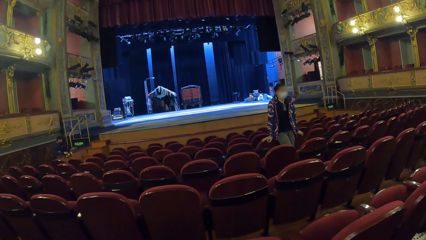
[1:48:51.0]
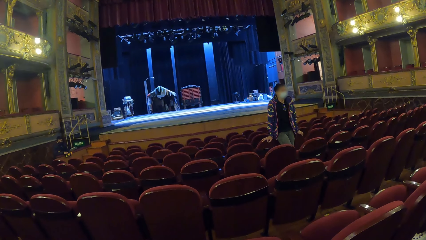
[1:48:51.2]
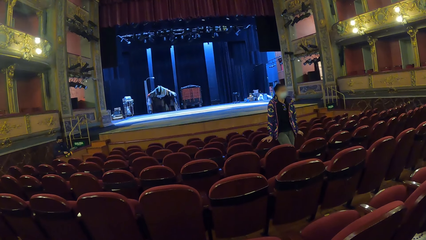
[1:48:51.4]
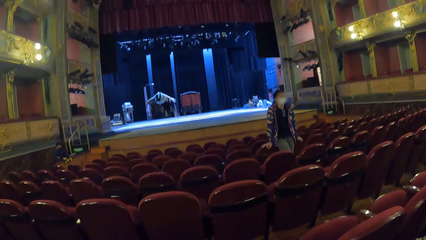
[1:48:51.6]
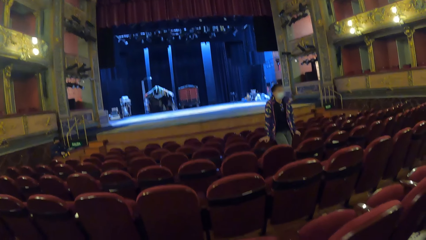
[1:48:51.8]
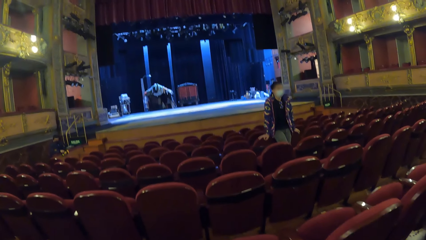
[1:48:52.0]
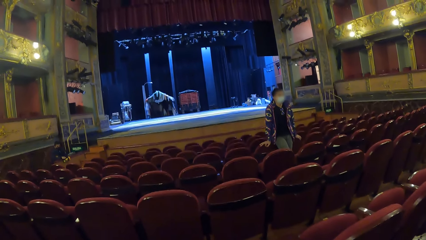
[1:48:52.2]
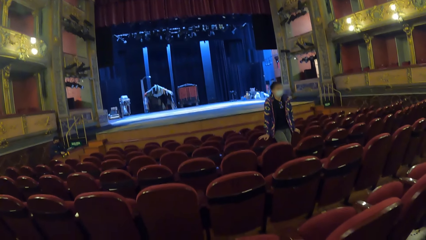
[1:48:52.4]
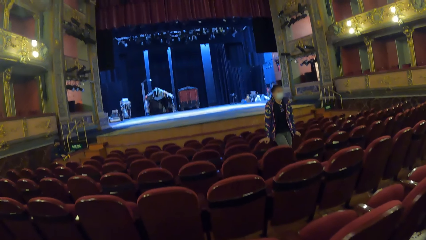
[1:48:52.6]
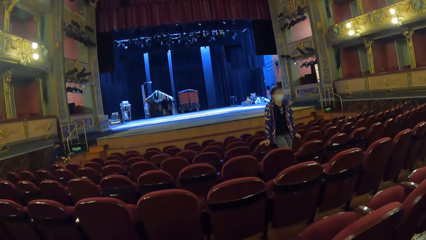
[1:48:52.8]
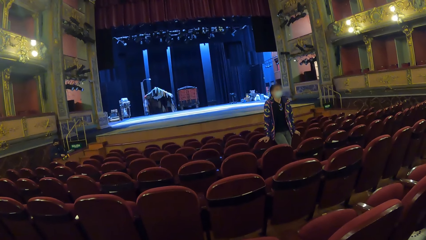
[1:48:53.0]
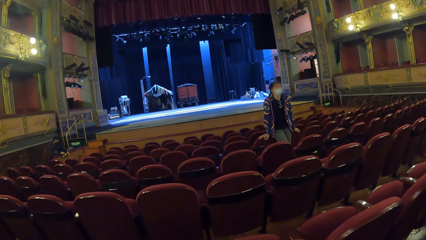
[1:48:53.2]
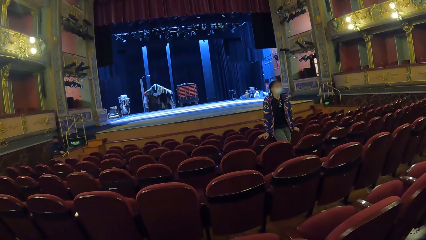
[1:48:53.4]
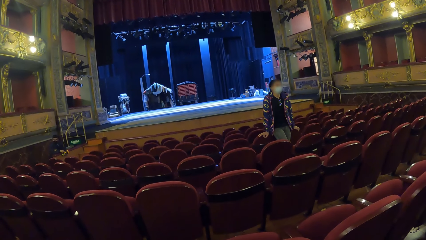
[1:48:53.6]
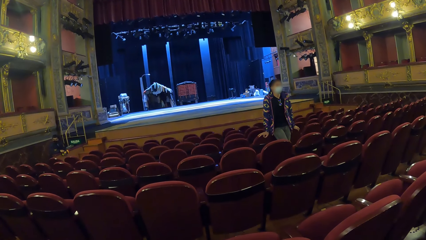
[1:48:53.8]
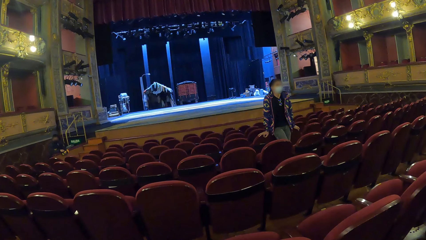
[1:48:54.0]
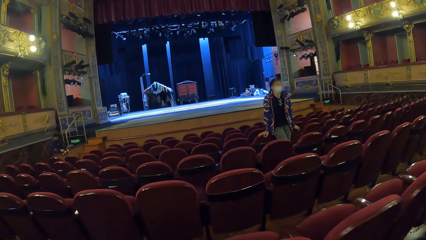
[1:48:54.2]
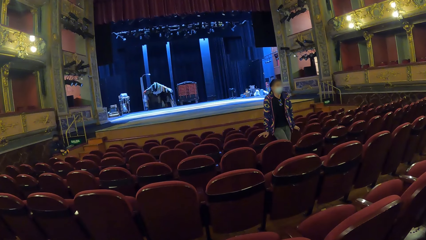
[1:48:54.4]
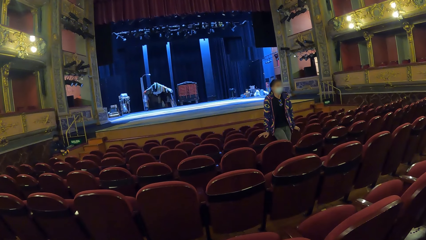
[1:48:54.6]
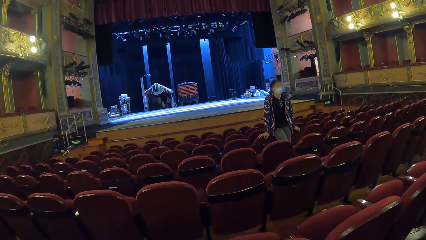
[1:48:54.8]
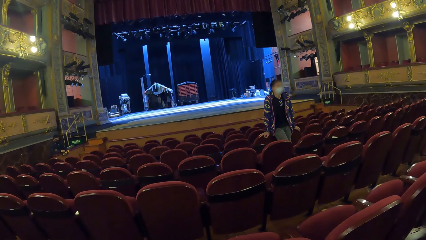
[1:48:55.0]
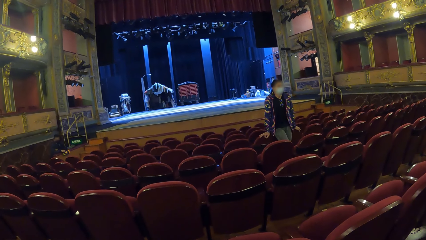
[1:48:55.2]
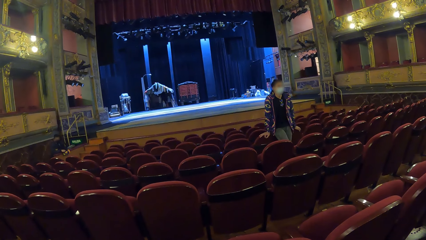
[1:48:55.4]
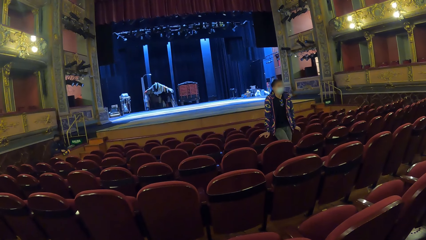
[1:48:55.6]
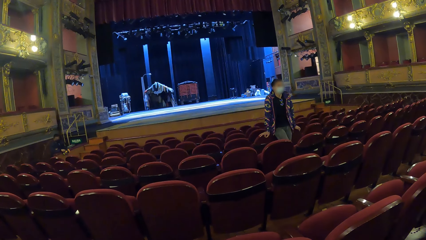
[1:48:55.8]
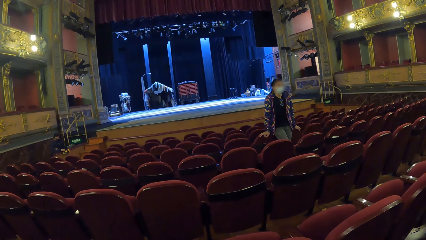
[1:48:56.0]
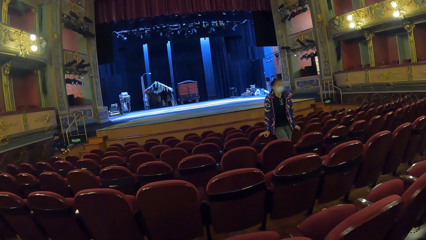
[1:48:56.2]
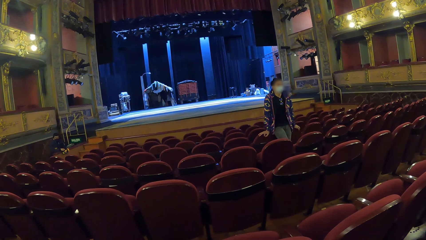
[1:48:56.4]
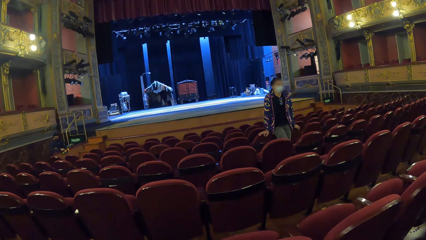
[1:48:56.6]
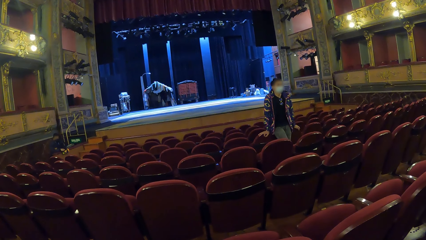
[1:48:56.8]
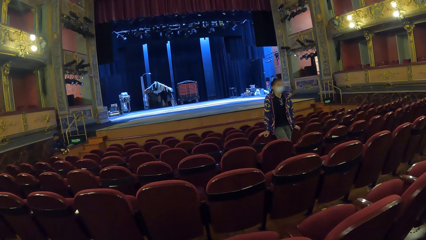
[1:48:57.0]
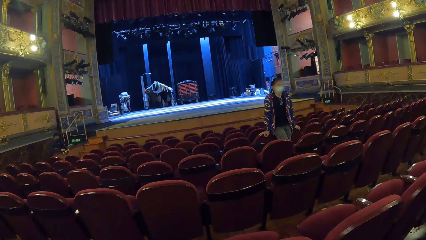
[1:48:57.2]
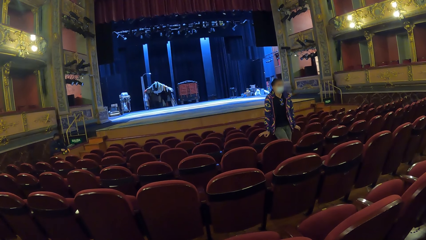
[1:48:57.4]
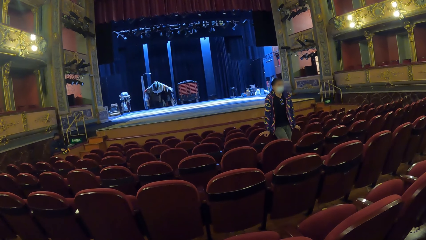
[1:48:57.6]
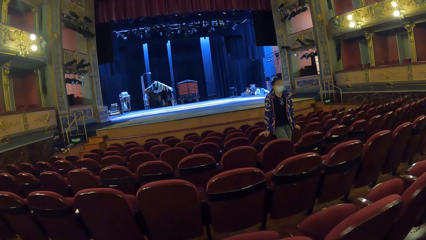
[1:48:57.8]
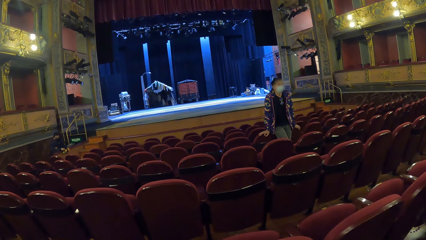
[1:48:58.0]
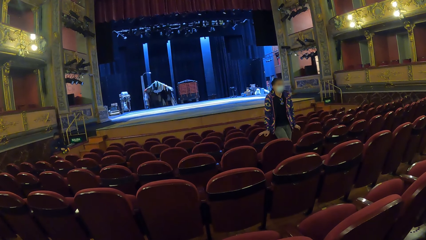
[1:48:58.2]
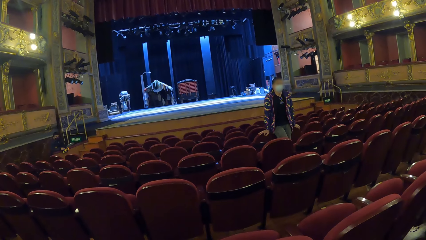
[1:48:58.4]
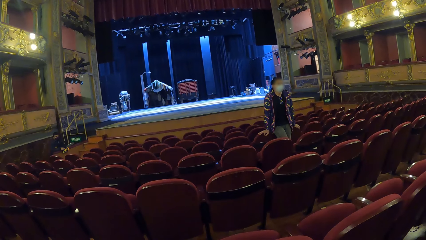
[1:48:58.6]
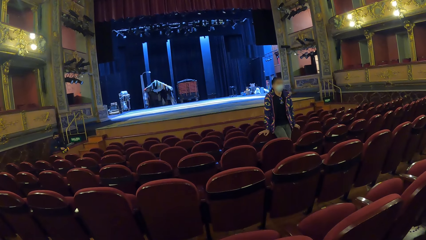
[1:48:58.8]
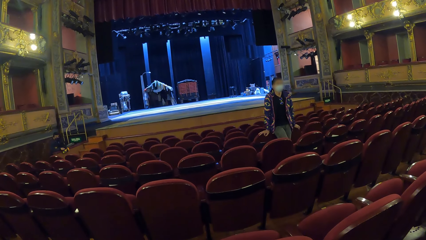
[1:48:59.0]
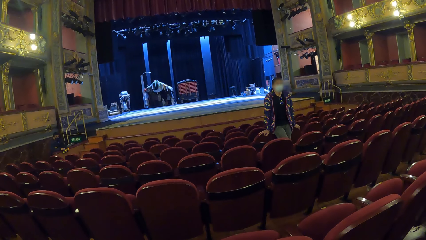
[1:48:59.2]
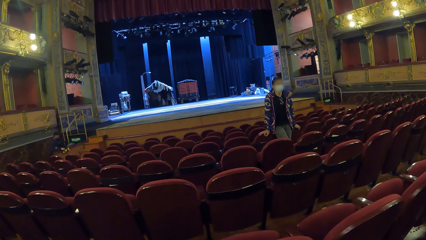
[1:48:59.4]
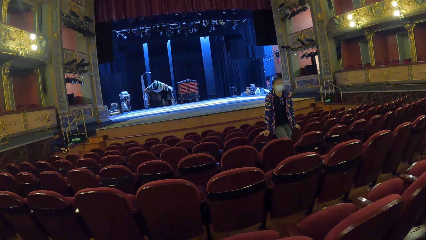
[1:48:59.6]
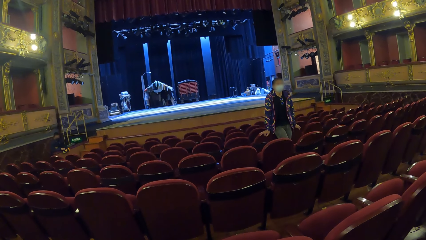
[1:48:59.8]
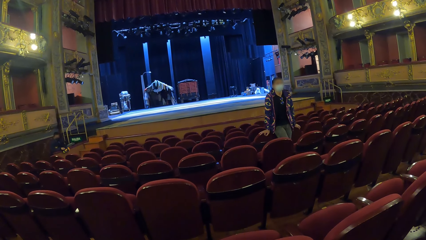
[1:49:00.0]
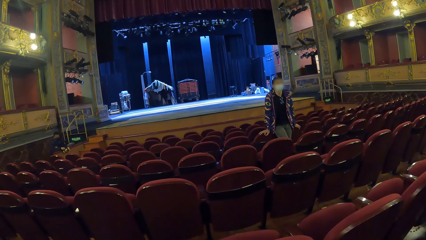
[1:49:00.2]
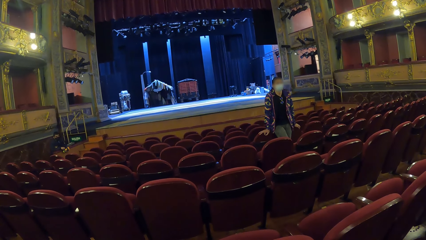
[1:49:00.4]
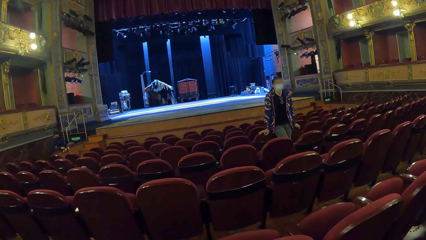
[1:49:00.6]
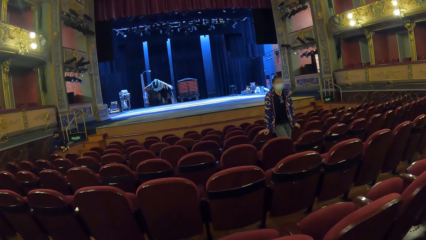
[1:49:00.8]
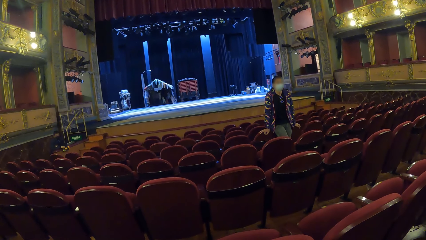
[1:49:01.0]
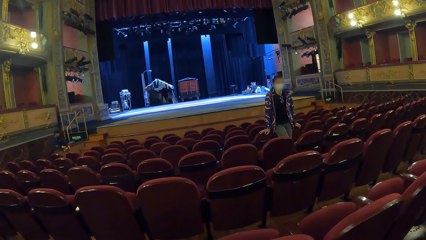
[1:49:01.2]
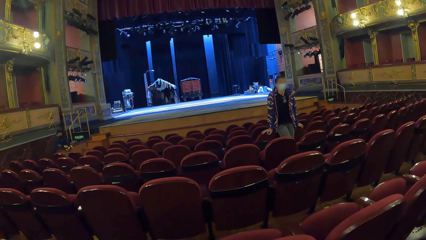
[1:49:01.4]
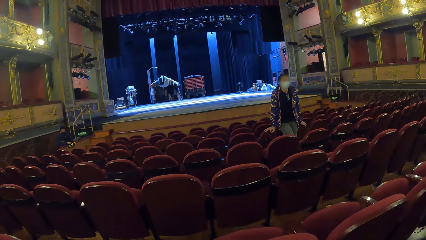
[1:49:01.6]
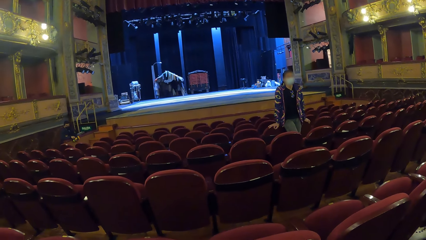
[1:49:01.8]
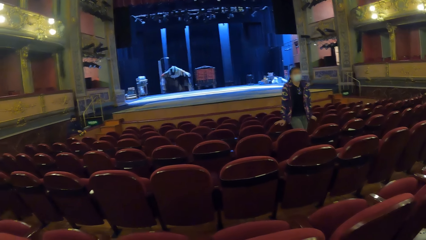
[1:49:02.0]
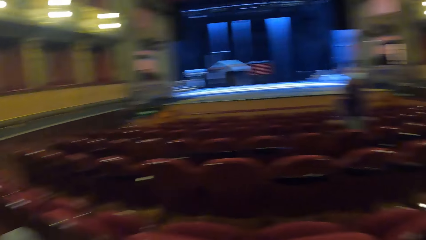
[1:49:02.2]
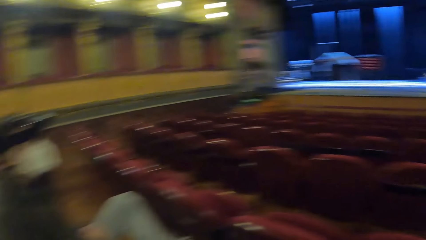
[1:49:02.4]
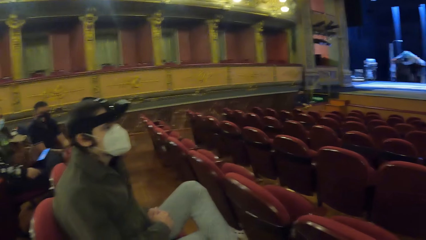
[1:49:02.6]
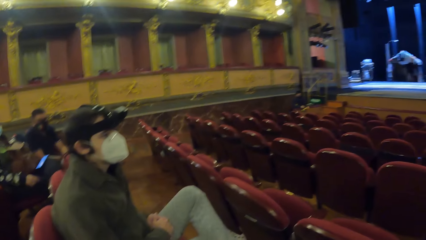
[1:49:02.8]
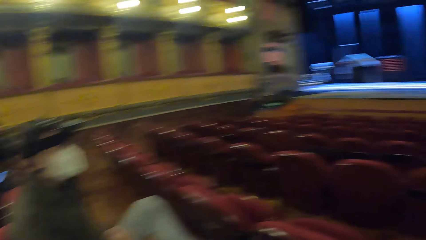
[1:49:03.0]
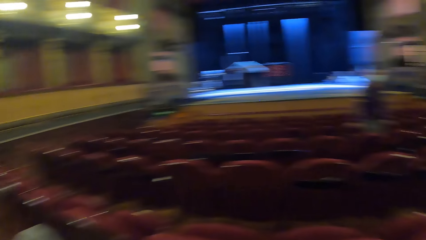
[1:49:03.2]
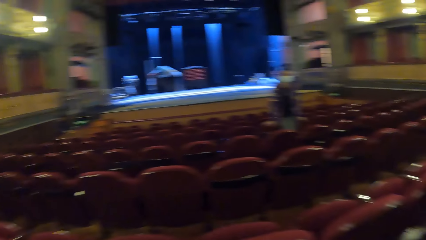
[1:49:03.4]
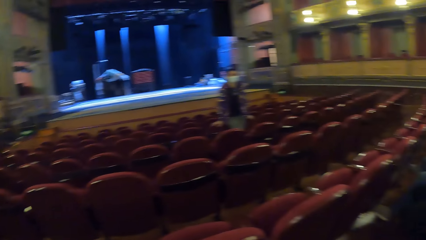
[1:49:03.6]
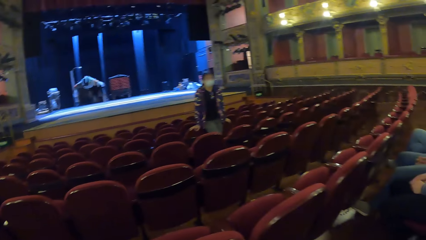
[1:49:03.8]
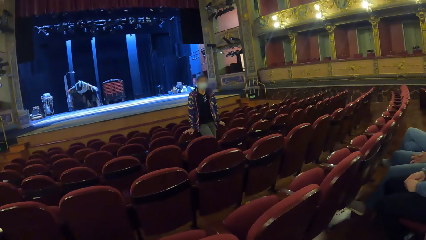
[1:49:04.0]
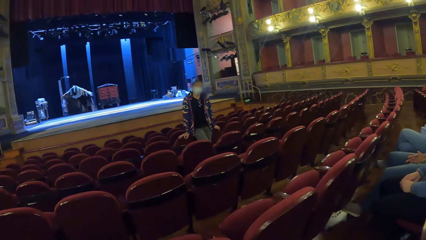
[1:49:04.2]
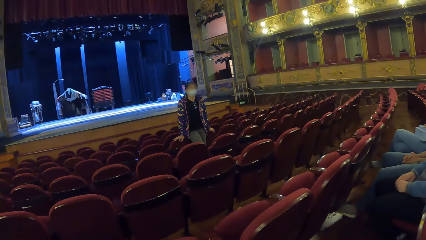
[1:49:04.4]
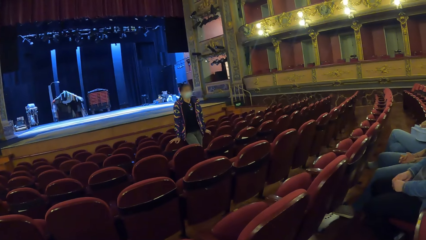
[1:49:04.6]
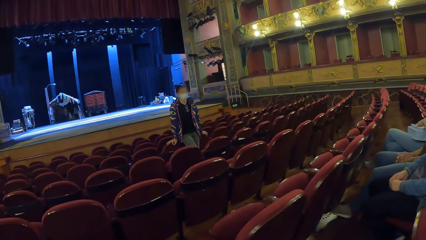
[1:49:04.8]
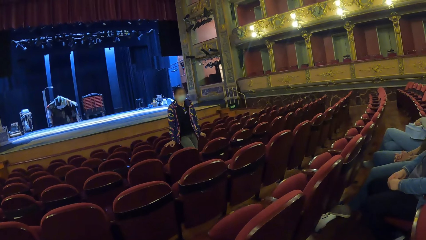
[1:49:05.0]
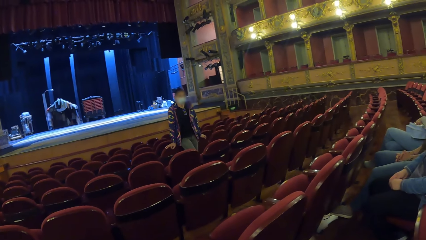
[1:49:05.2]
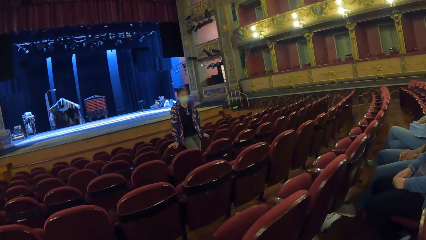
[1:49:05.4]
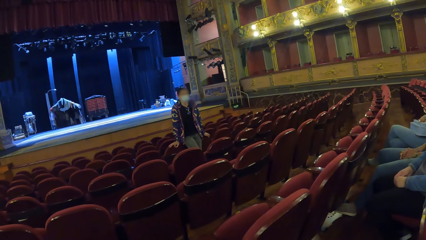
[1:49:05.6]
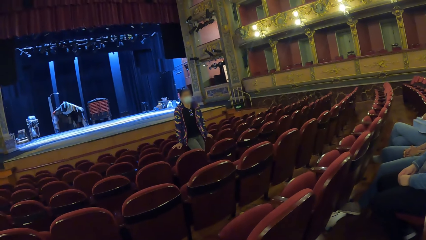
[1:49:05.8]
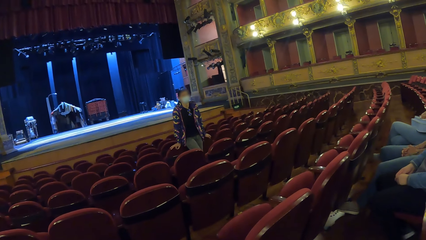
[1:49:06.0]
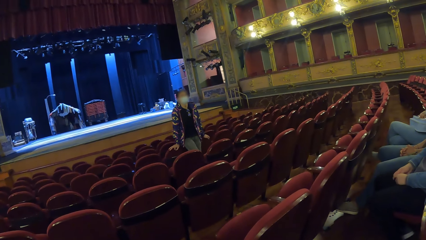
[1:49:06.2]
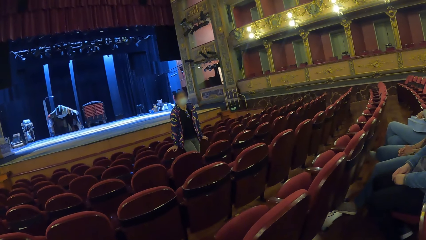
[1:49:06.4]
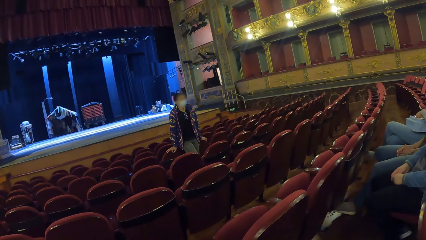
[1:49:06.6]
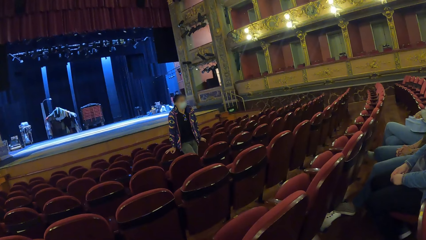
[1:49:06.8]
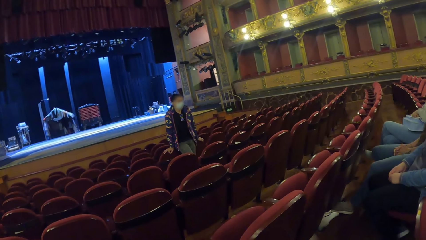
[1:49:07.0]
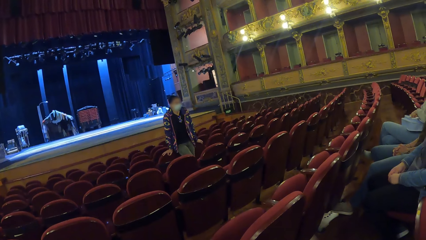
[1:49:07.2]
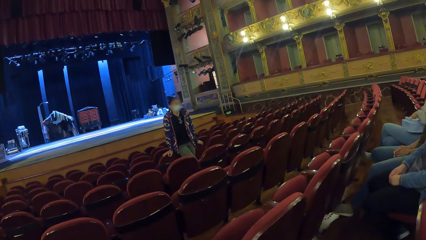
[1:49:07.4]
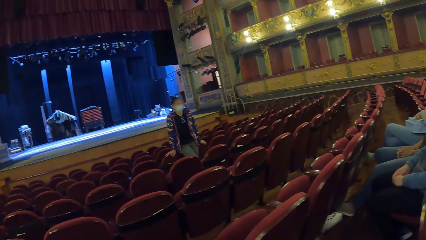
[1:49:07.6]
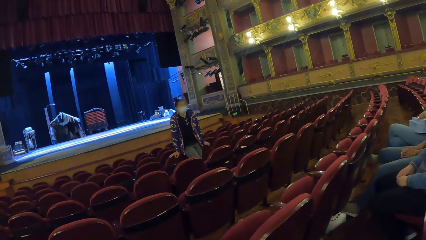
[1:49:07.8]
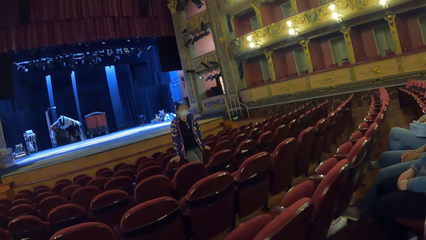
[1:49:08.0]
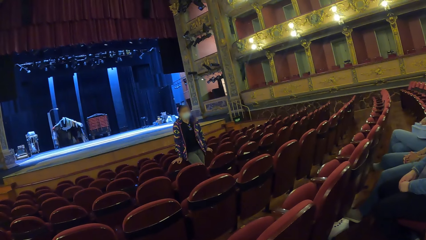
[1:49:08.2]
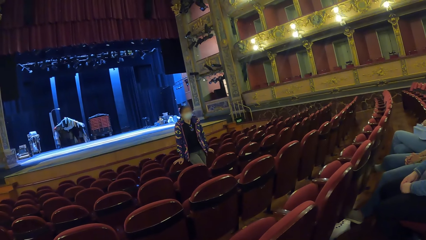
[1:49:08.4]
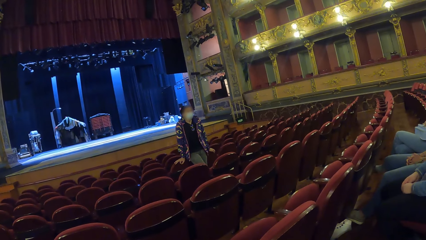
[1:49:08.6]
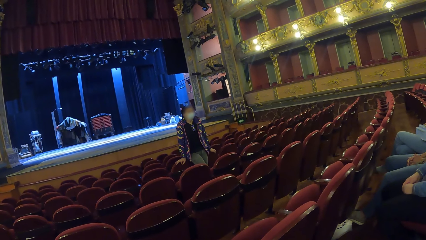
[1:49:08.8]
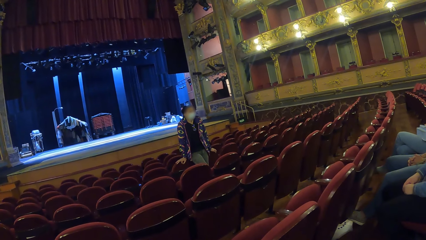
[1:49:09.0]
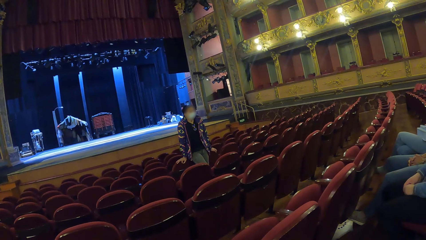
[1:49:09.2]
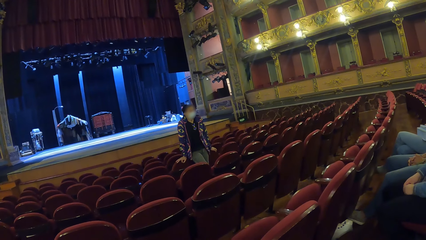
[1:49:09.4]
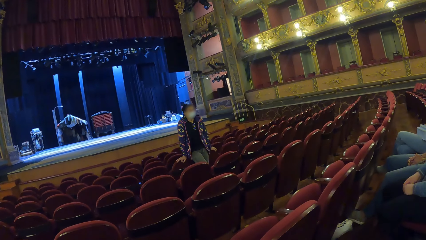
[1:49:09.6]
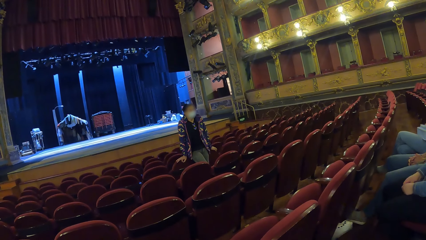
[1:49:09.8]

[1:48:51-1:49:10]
The camera wearer looks around the movie theatre room. They look at a woman.
